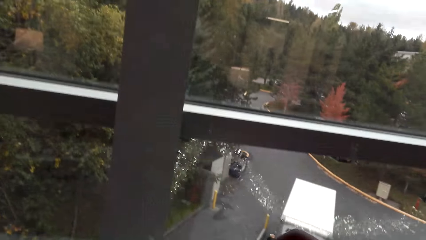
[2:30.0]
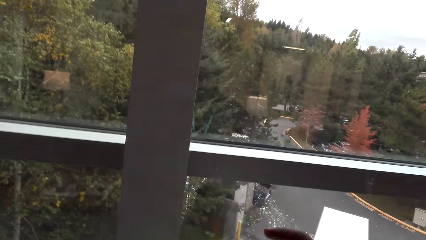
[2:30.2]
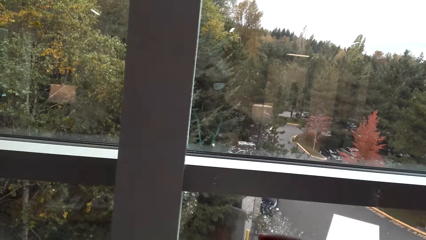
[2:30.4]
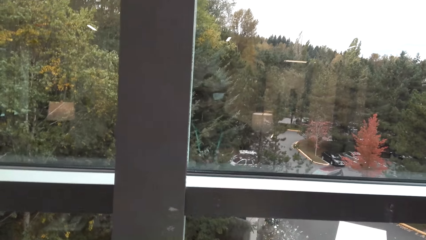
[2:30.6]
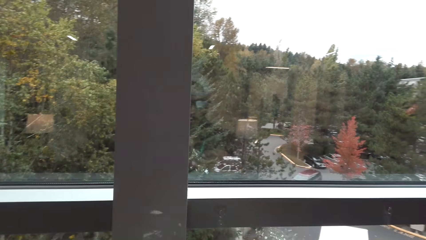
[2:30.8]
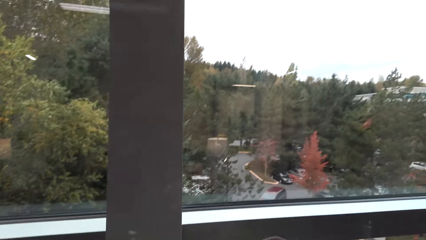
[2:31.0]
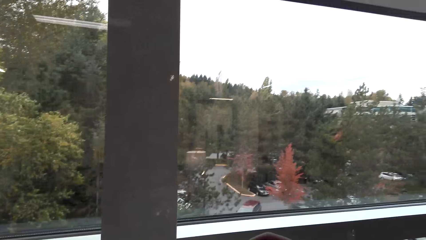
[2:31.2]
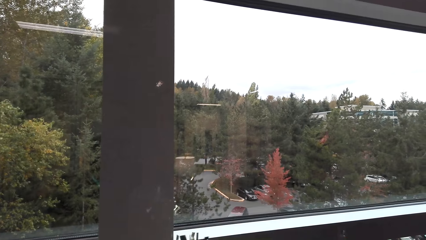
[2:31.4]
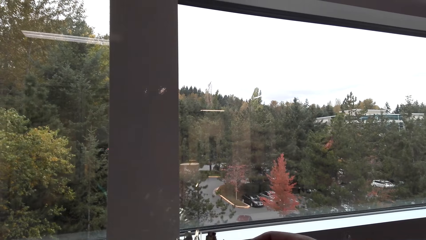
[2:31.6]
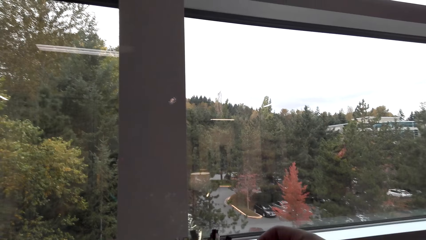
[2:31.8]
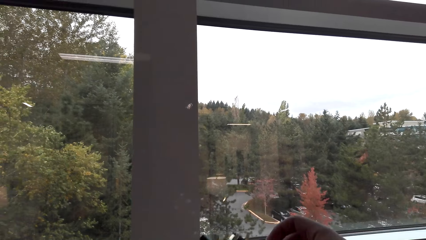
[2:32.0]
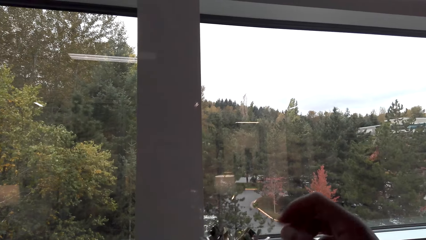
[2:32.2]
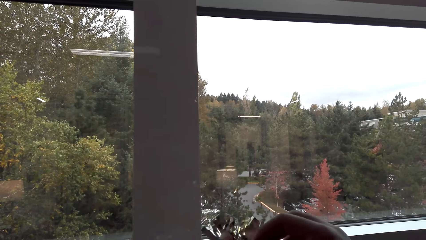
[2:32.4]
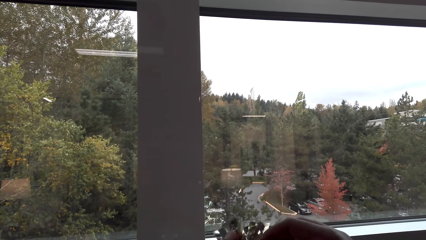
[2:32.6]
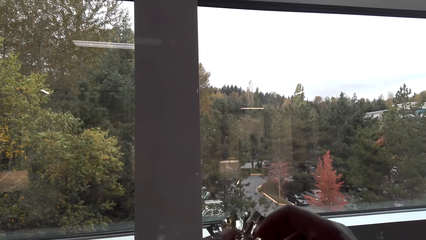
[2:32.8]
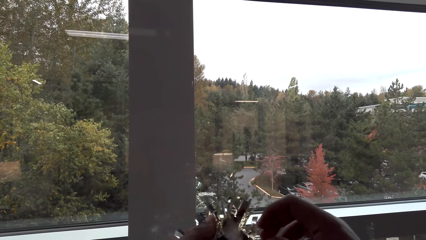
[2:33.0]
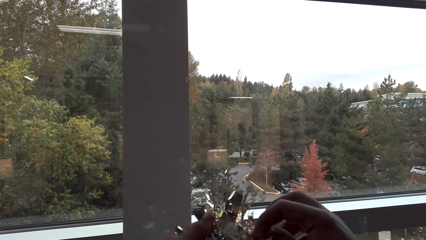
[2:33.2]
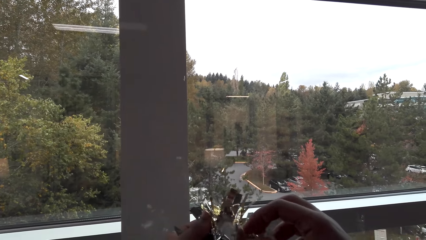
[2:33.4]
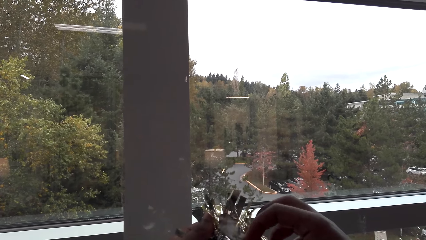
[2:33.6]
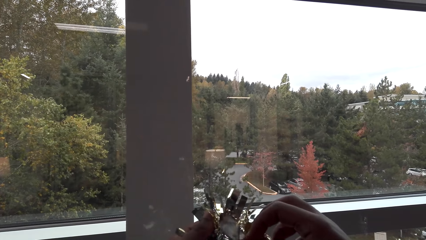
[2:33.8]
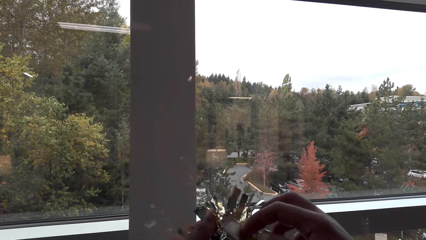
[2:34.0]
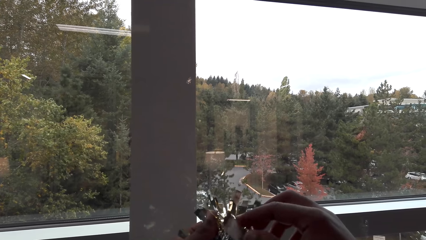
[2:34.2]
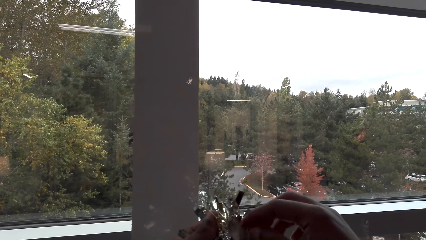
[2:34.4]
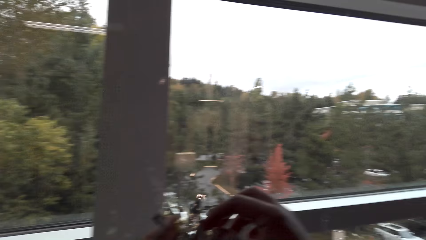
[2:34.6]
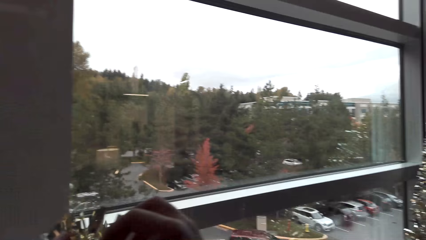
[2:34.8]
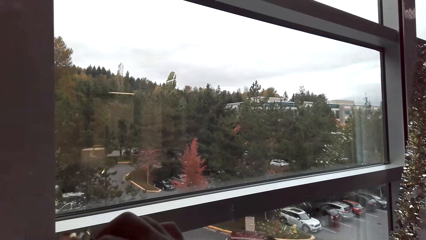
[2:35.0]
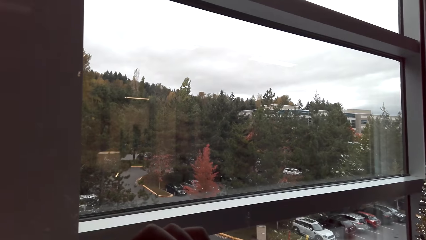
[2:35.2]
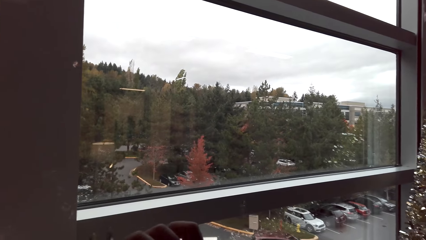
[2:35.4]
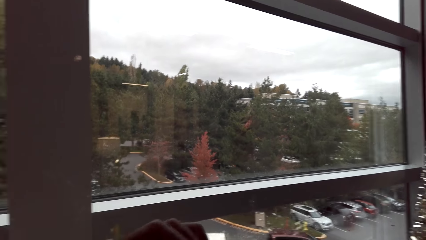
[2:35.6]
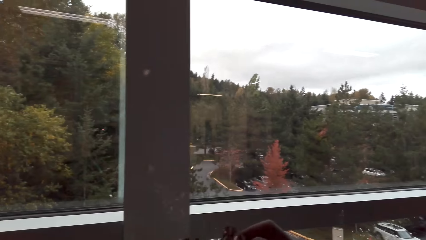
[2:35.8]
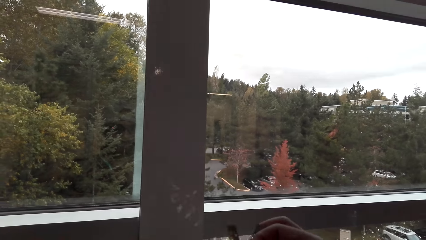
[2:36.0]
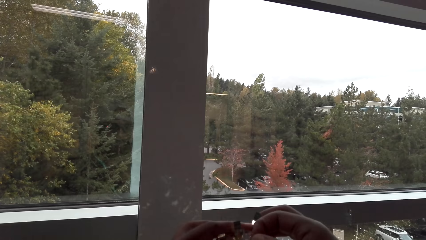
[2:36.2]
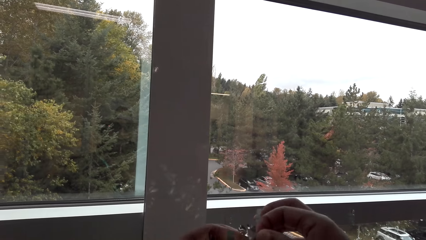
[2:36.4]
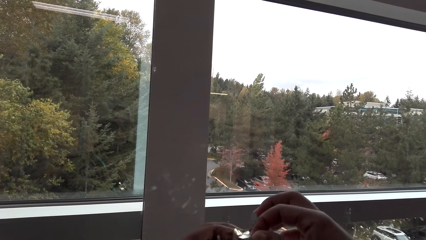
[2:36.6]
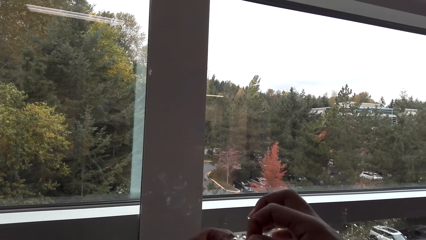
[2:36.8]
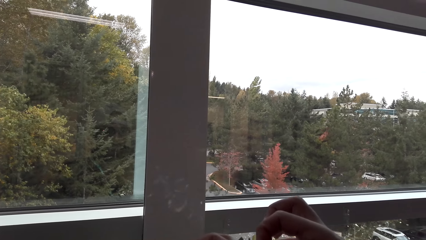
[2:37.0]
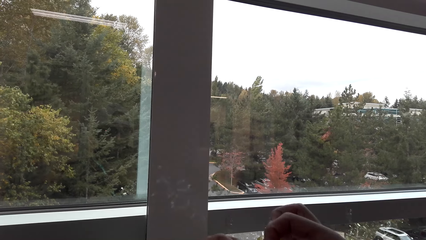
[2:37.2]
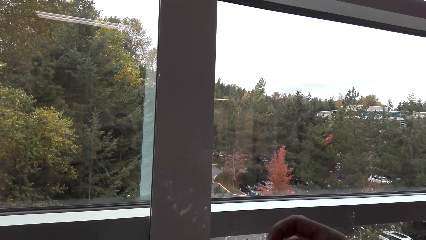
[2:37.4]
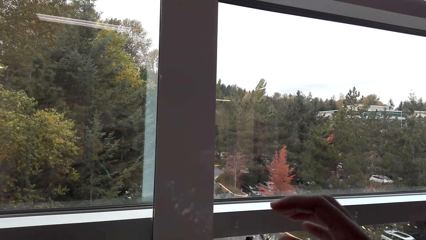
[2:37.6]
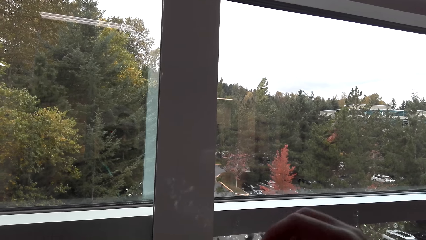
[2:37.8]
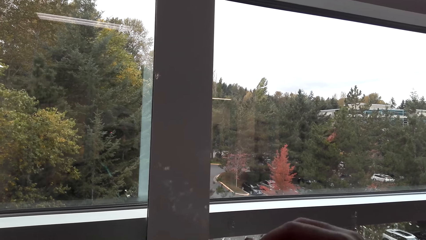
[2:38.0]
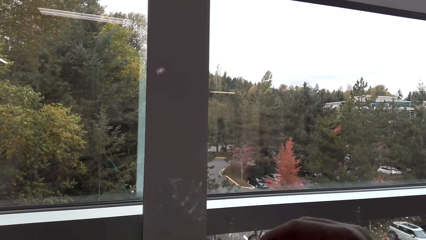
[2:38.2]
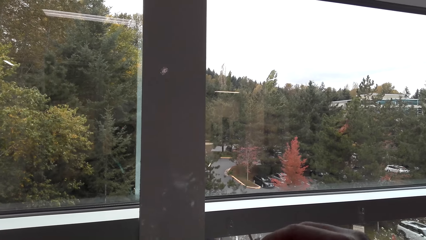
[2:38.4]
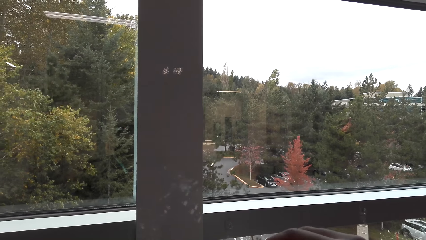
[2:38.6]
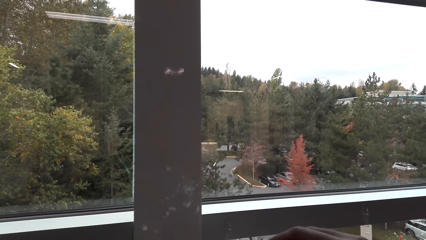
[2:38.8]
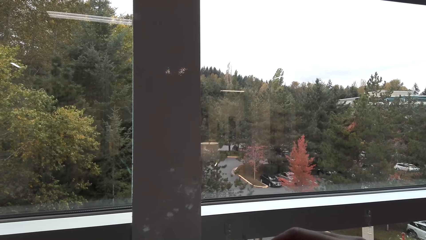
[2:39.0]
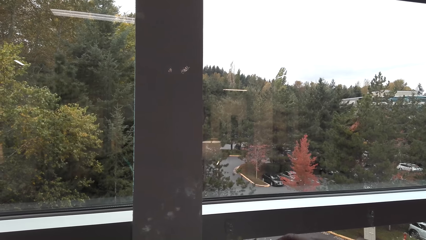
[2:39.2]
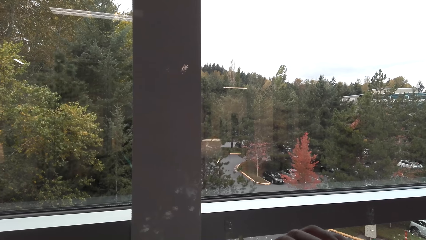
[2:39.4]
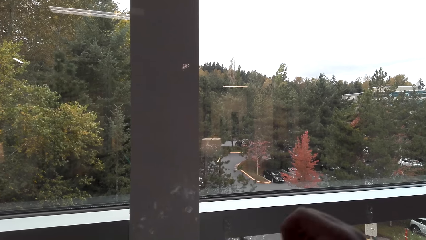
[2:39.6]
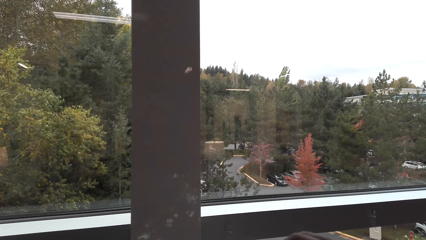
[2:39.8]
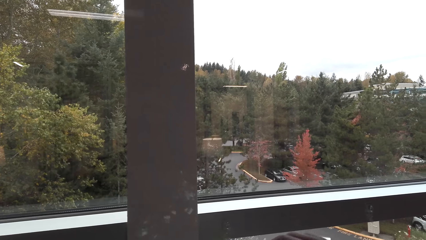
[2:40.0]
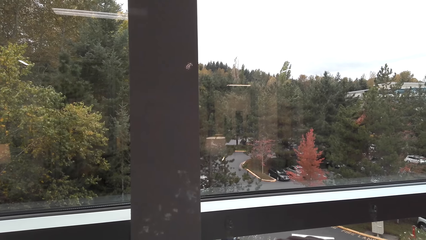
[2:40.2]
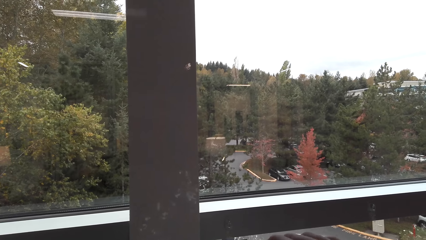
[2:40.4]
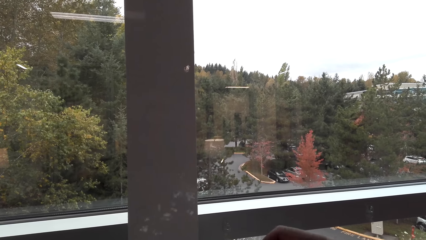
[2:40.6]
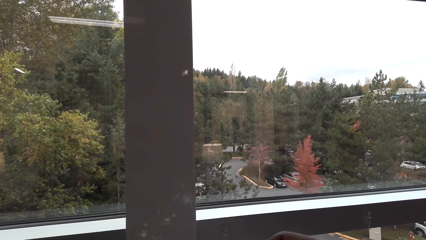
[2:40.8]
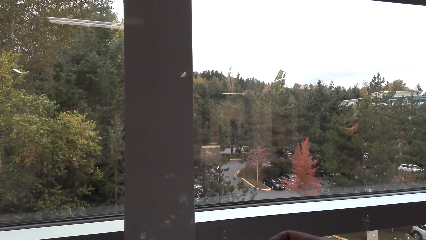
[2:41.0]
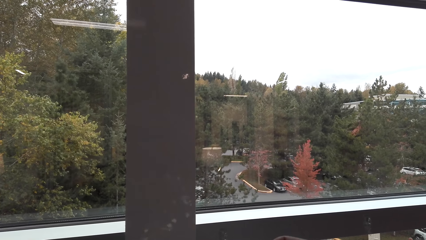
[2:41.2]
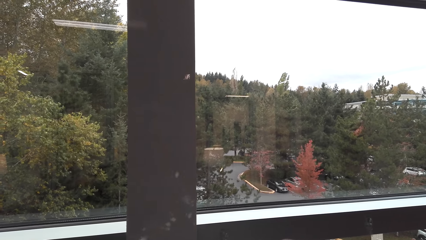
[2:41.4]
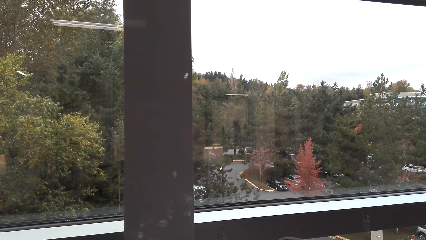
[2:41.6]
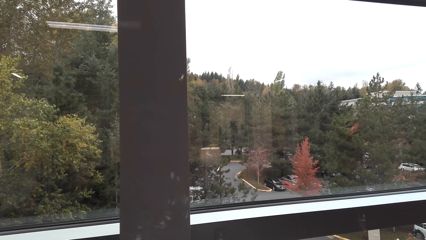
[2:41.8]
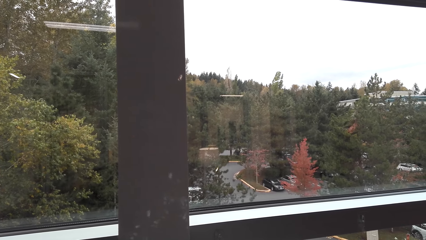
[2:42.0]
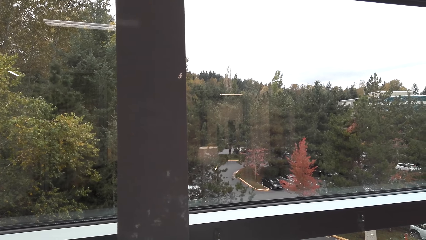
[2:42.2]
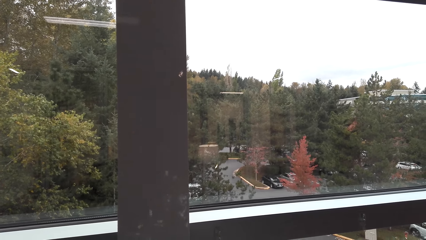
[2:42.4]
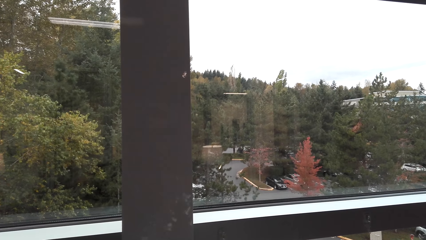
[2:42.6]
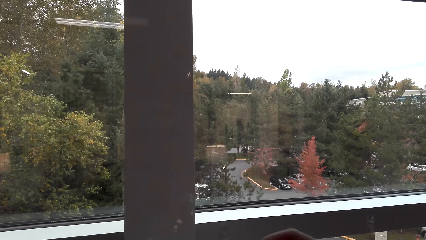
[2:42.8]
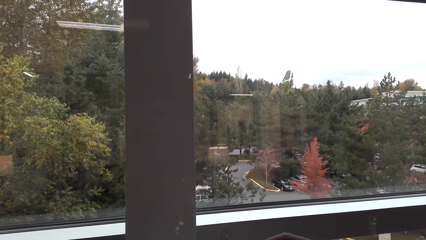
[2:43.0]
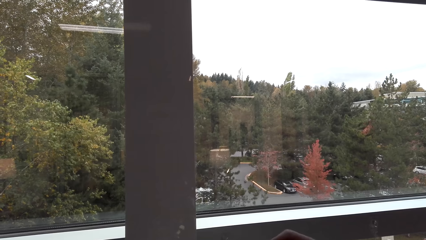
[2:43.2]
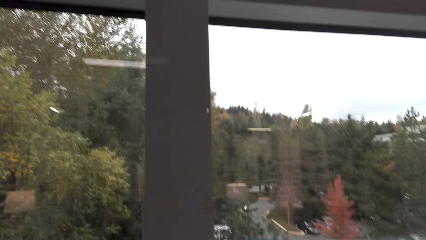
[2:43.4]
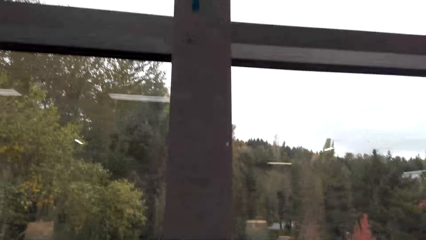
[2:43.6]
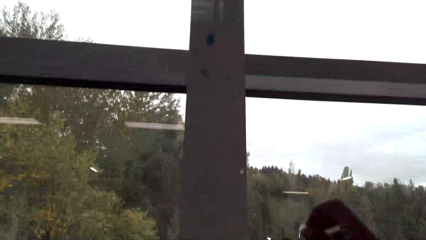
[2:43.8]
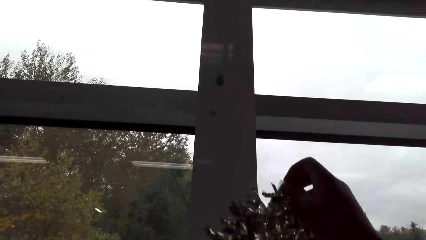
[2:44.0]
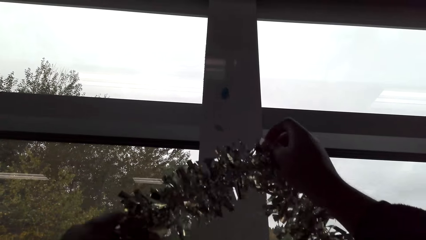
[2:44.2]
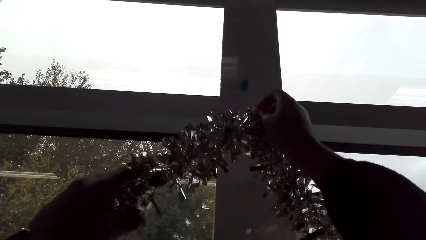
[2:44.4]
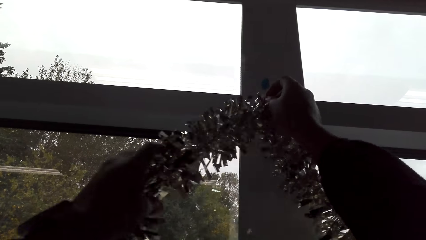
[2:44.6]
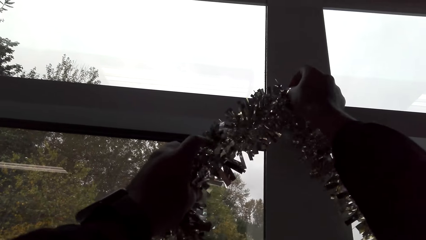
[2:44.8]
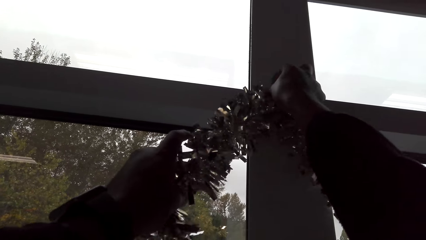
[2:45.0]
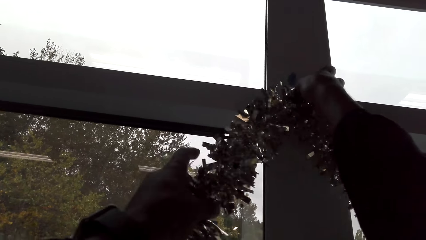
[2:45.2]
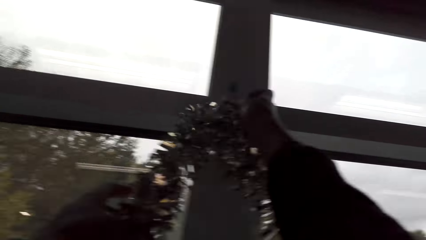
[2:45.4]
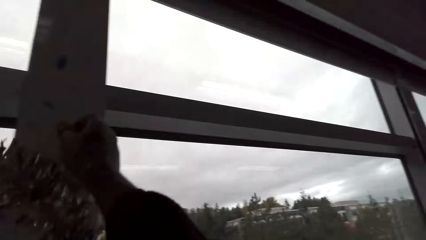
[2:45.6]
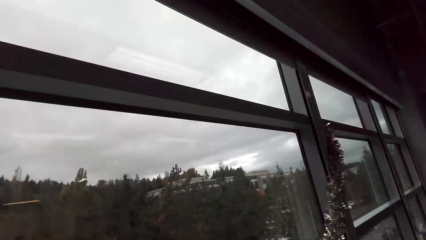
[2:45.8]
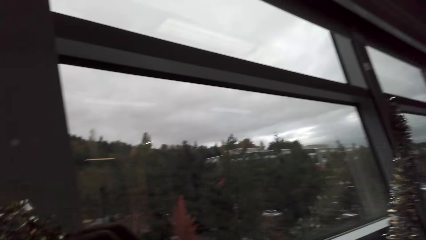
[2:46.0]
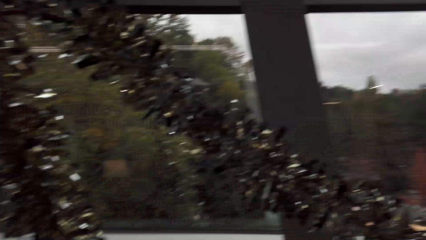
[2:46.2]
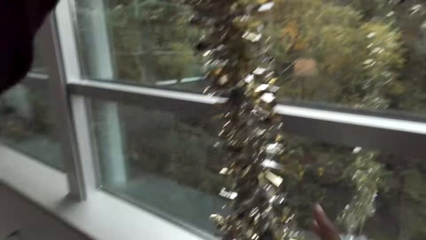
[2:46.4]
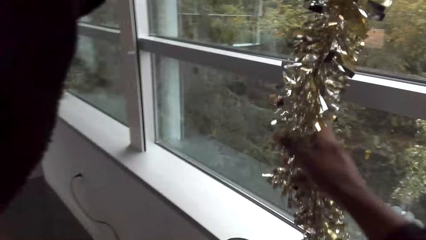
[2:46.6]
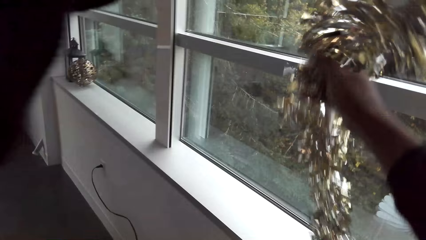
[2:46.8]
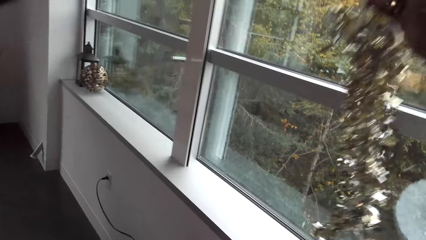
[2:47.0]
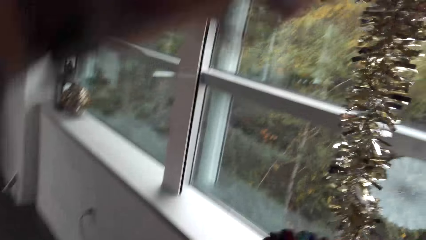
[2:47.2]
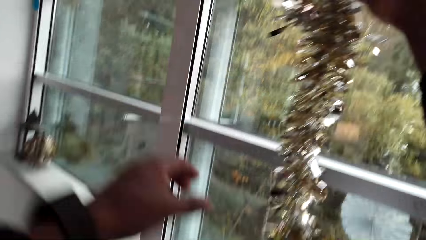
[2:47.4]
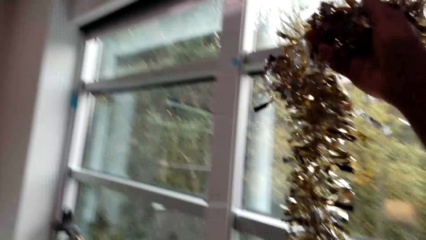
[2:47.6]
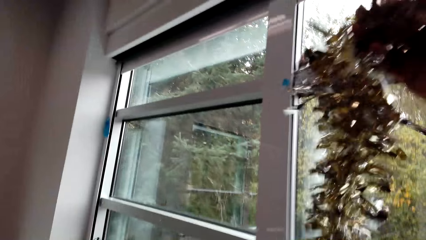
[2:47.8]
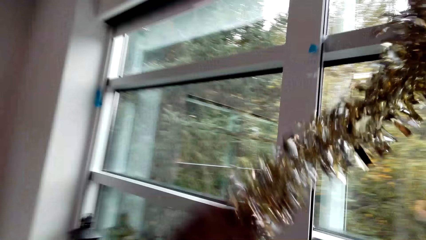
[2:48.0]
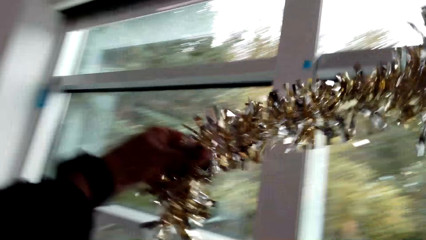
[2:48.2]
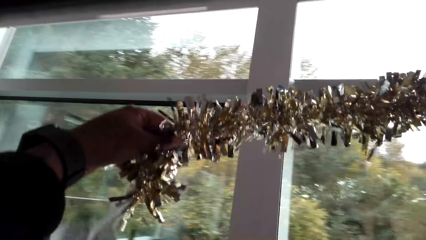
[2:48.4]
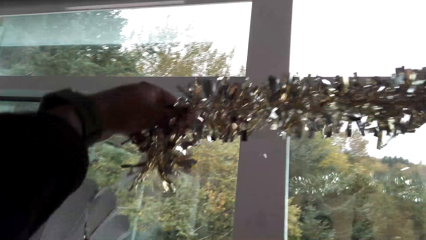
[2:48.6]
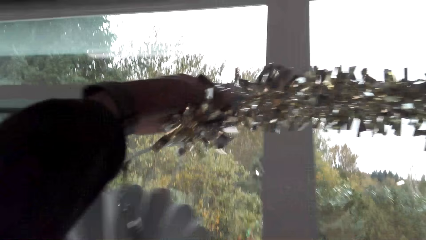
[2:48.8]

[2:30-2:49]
The camera wearer picks up the decoration. They inspect the decoration. They hang the decoration.
